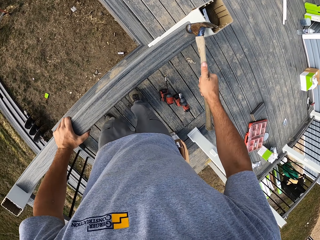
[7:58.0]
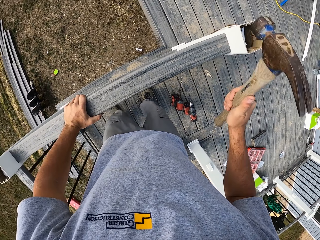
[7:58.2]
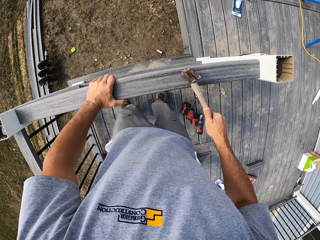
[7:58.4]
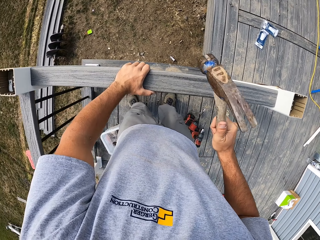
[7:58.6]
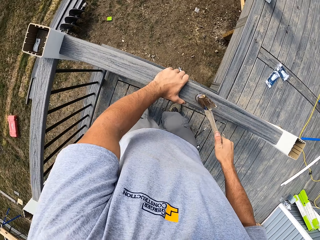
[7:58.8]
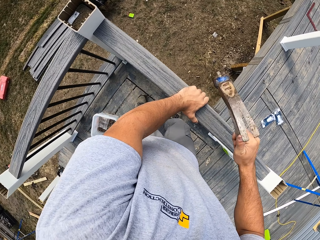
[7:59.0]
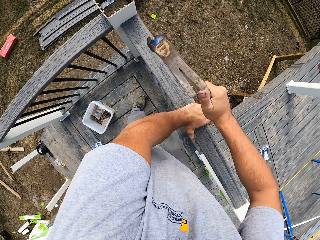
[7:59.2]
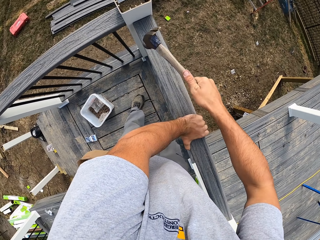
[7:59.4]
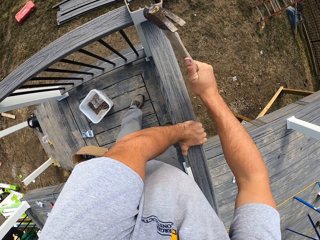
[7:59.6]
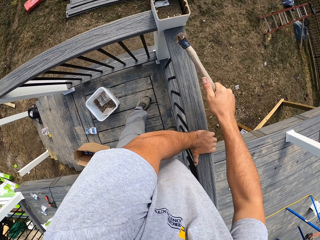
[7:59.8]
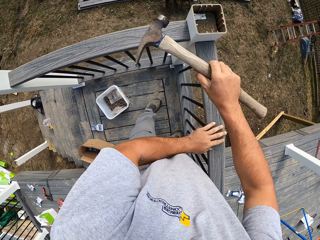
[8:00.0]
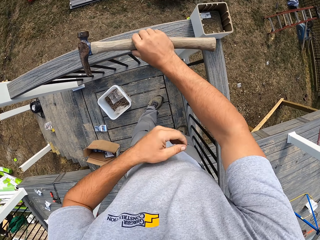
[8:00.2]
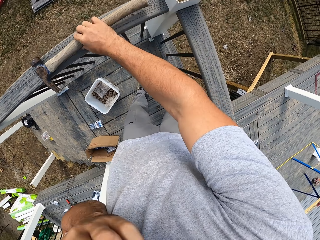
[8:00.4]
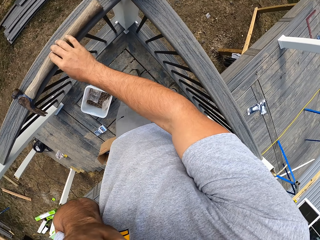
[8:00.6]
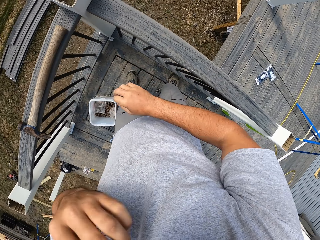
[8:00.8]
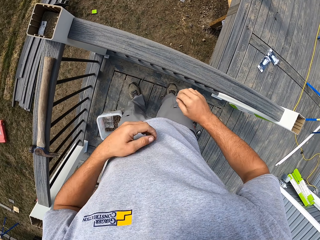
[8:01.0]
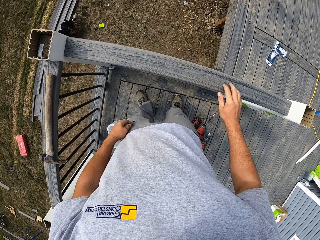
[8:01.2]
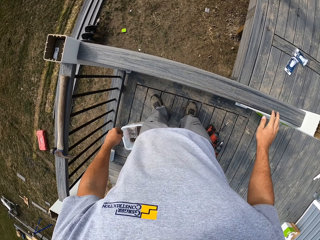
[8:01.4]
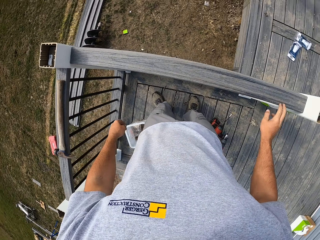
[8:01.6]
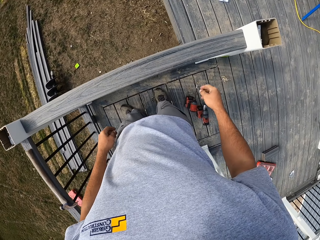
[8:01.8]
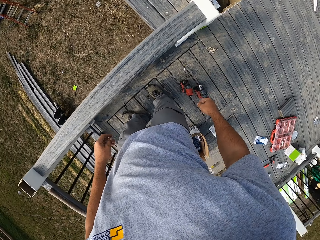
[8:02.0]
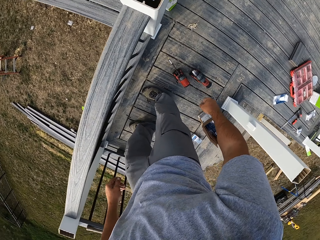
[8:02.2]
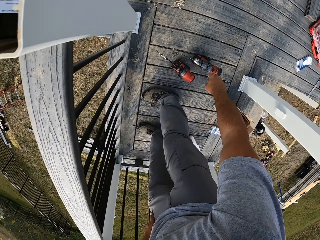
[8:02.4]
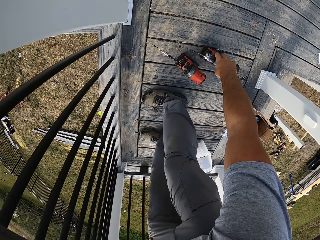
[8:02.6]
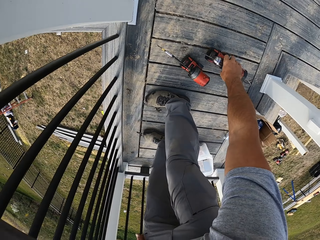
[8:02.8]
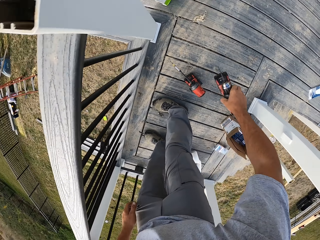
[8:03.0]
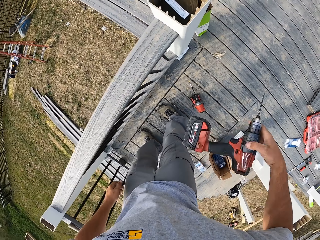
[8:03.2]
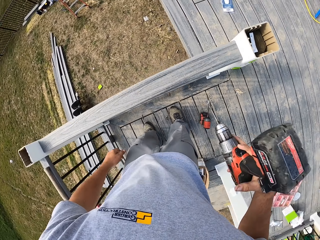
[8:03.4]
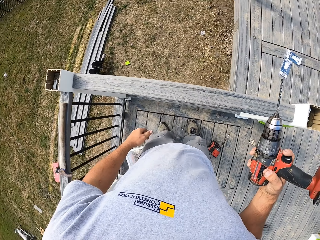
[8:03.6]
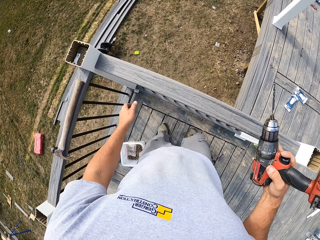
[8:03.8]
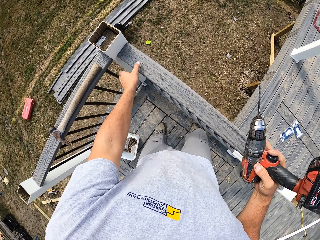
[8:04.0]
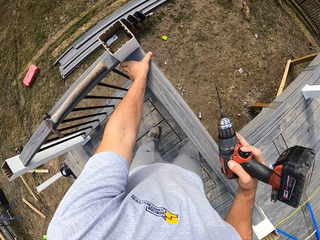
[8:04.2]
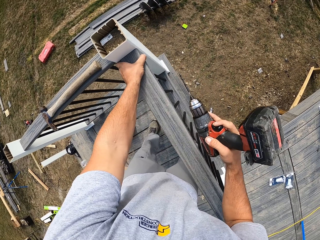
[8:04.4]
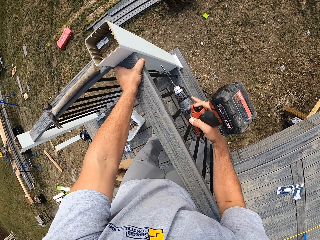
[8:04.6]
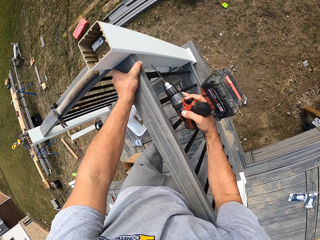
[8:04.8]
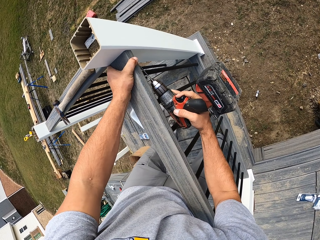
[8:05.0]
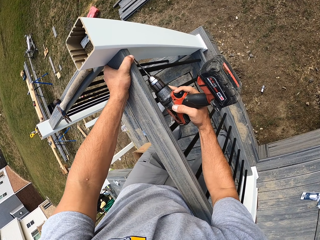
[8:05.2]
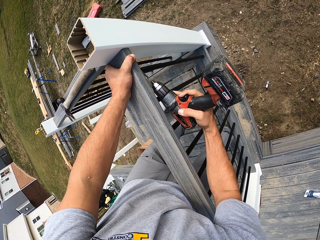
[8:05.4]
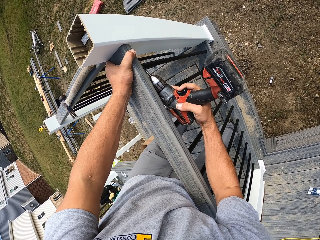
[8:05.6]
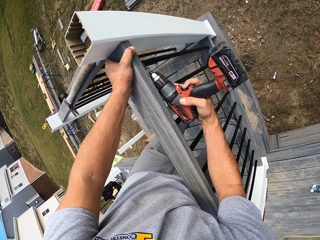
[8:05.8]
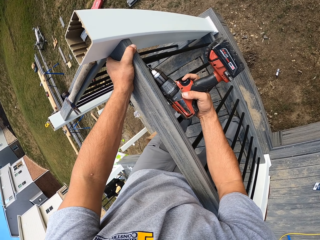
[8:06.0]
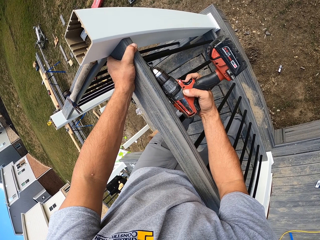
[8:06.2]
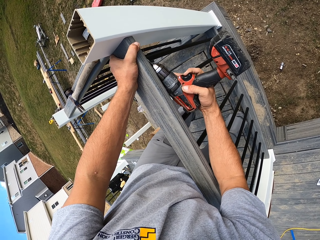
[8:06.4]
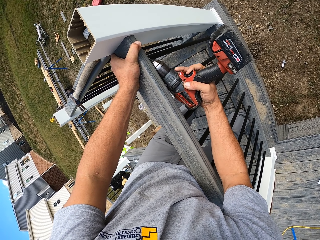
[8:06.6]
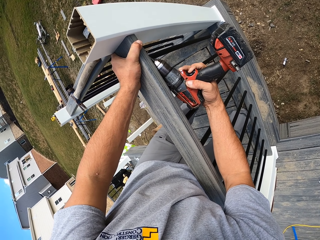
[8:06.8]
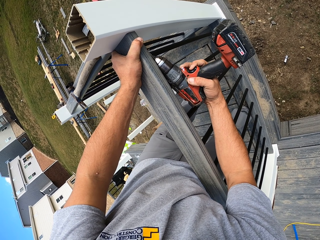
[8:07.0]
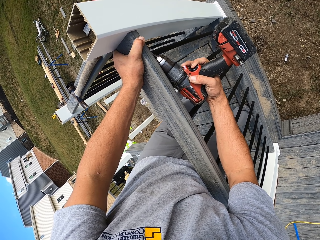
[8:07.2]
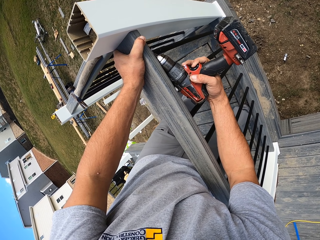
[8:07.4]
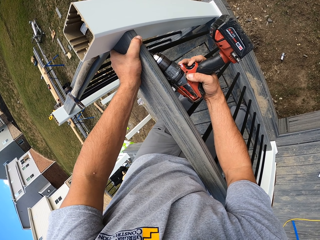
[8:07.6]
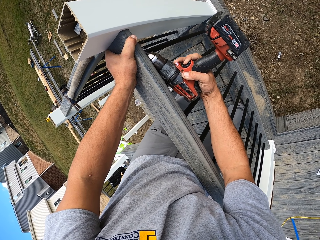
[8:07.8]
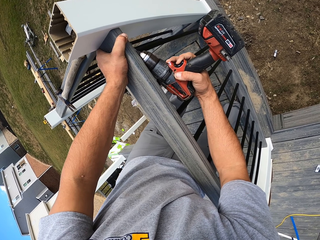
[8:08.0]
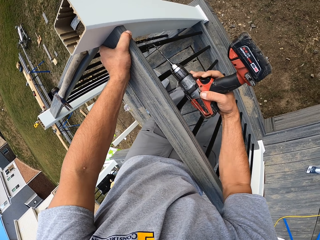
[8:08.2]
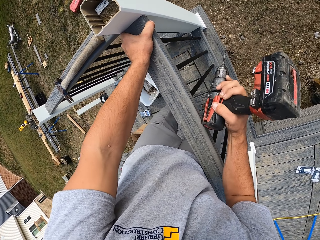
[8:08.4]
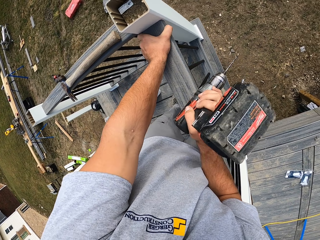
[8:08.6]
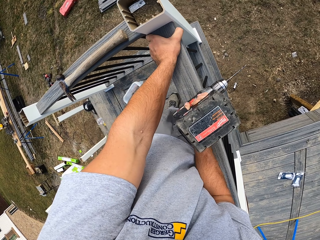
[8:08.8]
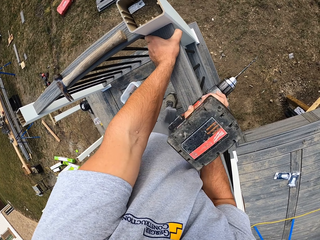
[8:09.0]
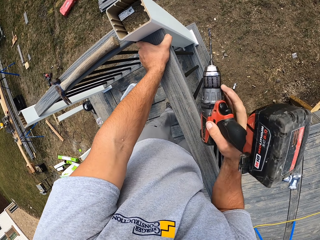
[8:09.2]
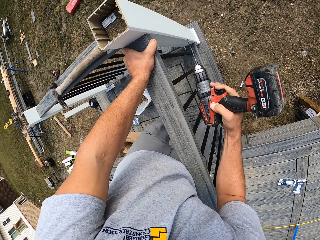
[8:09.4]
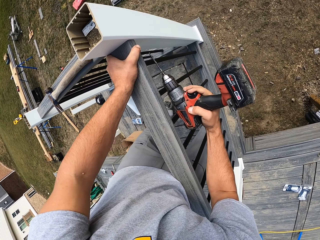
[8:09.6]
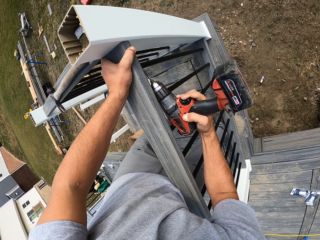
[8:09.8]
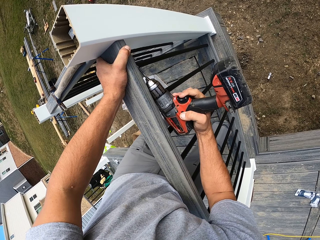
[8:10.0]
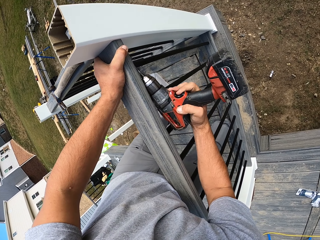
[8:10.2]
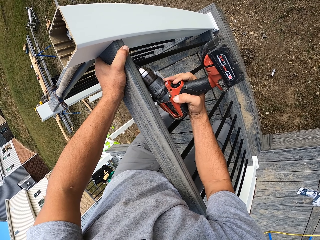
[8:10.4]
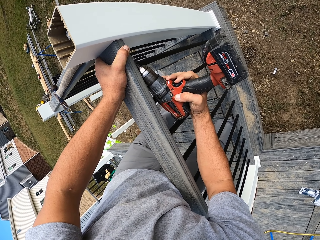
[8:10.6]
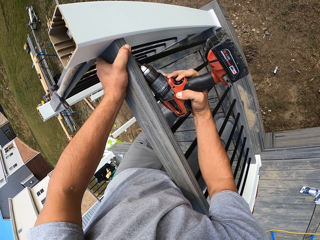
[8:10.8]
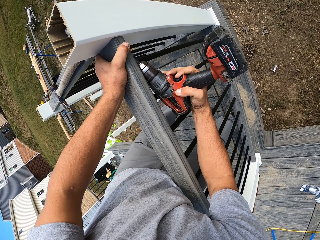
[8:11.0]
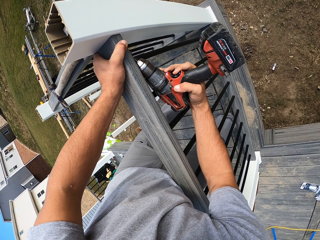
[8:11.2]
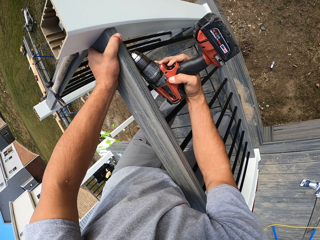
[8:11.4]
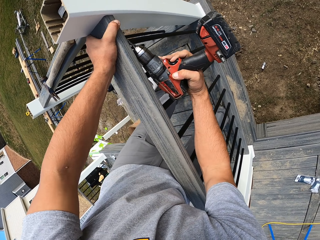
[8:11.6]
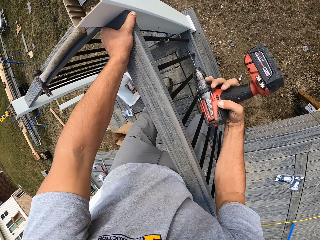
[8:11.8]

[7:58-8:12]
The camera wearer places the hammer on a piece of wood frame. They pick a cordless drill with the left hand from the floor. They drill a hole with the cordless drill. They tap the cordless drill on the piece of wood frame. They drill a hole with the cordless drill.

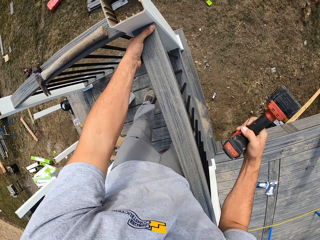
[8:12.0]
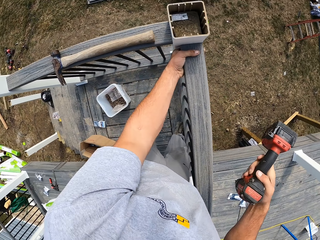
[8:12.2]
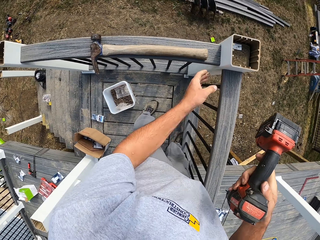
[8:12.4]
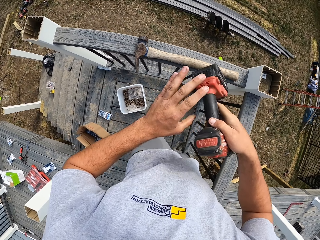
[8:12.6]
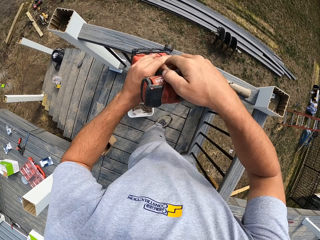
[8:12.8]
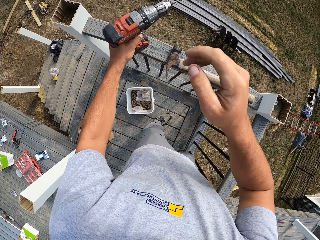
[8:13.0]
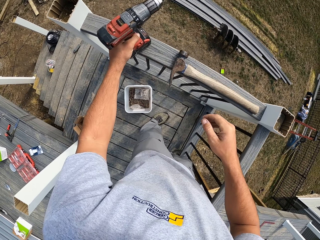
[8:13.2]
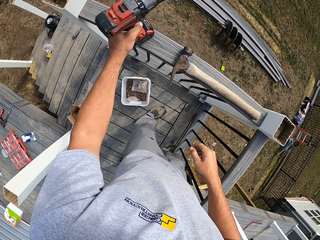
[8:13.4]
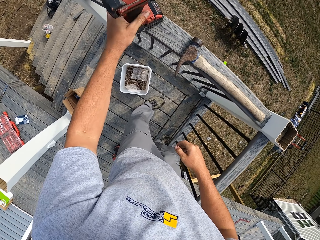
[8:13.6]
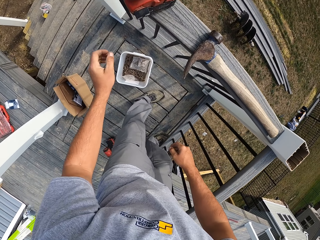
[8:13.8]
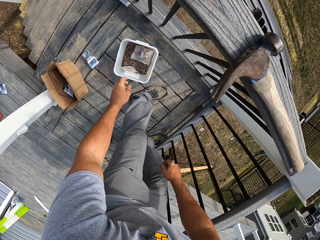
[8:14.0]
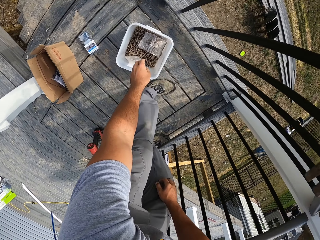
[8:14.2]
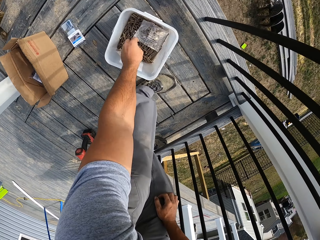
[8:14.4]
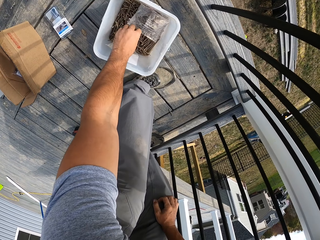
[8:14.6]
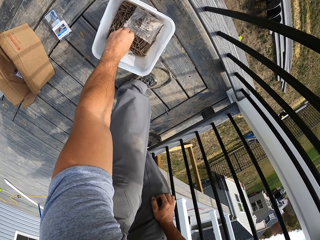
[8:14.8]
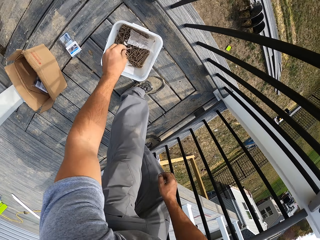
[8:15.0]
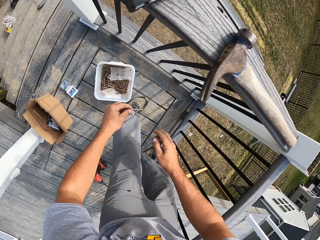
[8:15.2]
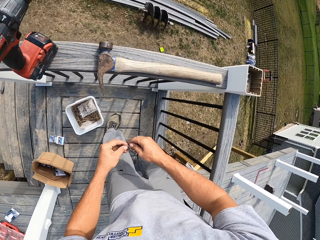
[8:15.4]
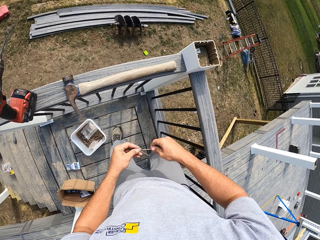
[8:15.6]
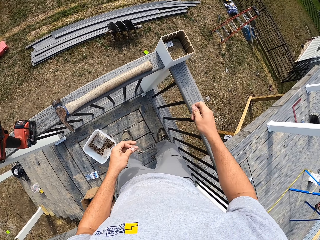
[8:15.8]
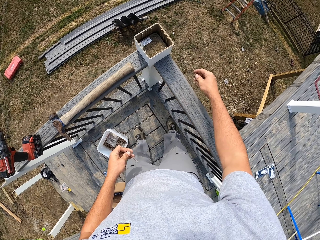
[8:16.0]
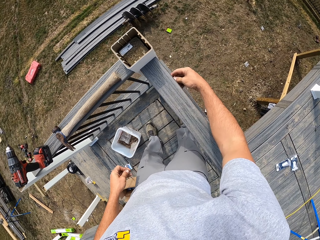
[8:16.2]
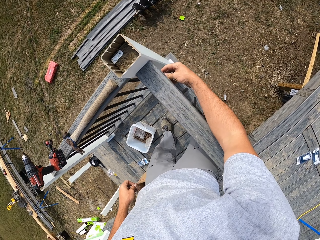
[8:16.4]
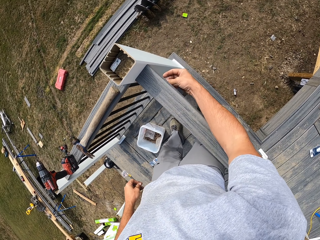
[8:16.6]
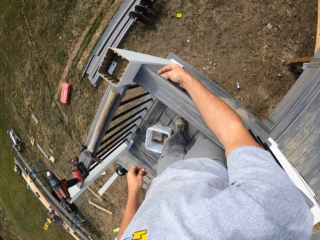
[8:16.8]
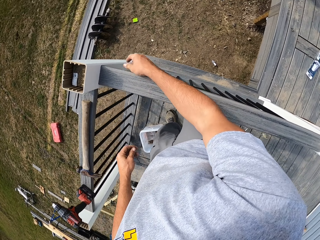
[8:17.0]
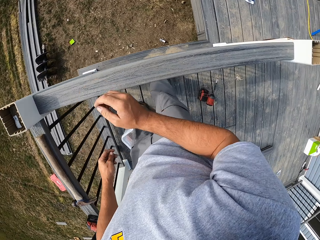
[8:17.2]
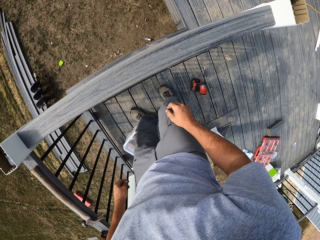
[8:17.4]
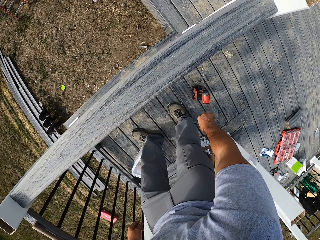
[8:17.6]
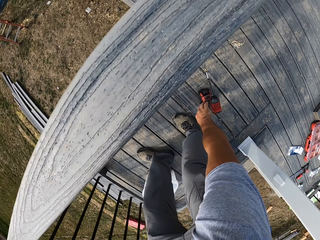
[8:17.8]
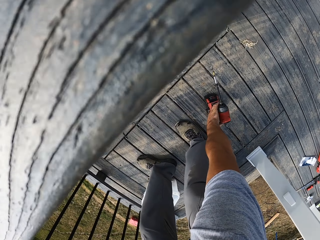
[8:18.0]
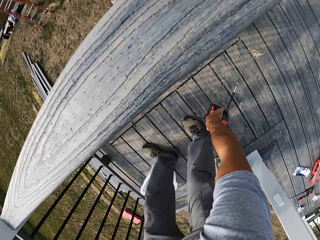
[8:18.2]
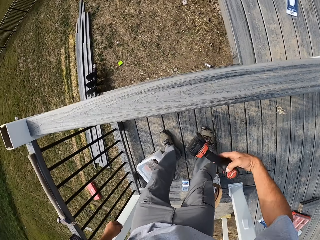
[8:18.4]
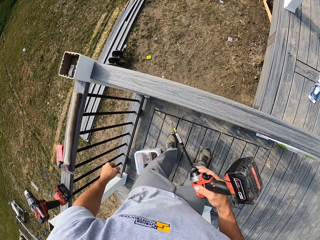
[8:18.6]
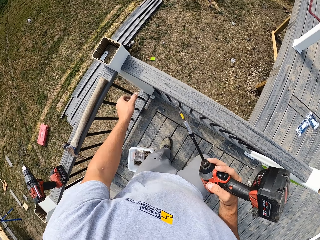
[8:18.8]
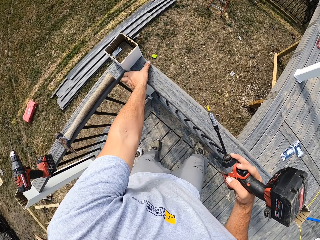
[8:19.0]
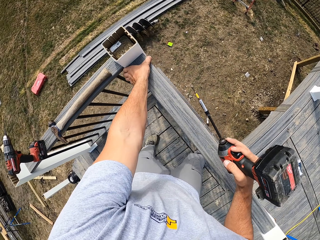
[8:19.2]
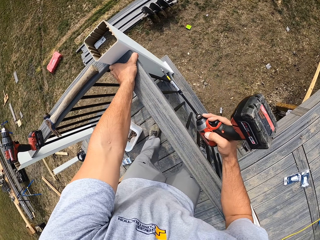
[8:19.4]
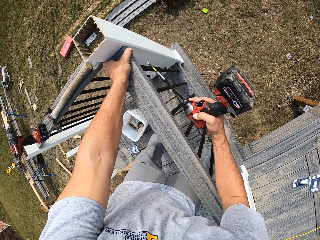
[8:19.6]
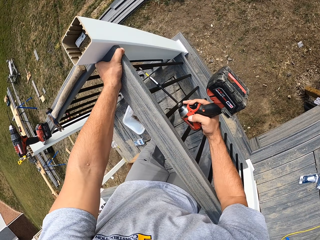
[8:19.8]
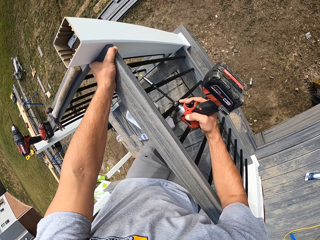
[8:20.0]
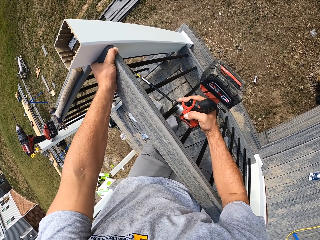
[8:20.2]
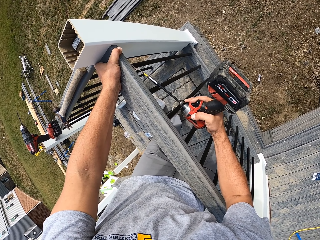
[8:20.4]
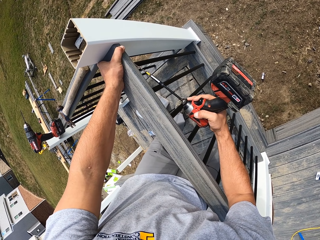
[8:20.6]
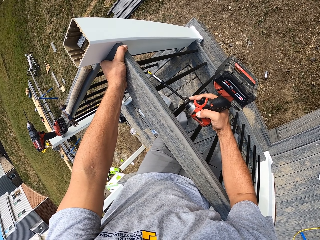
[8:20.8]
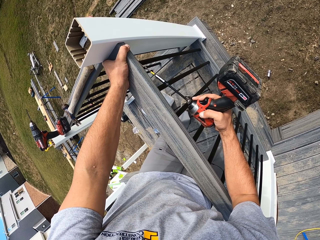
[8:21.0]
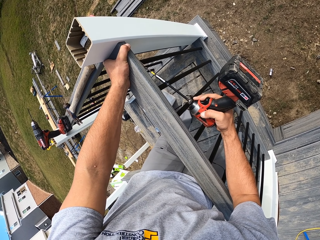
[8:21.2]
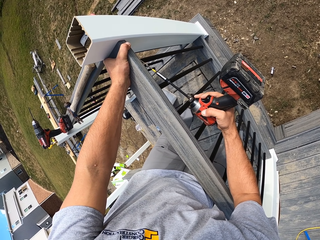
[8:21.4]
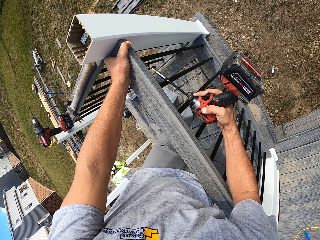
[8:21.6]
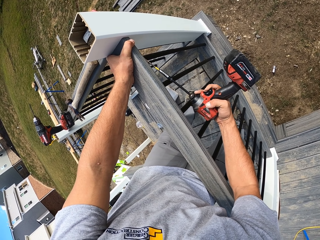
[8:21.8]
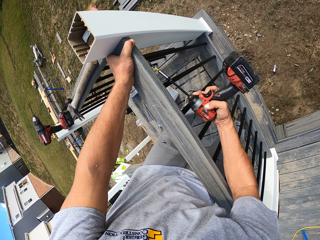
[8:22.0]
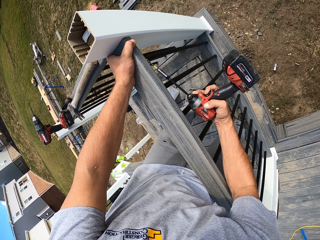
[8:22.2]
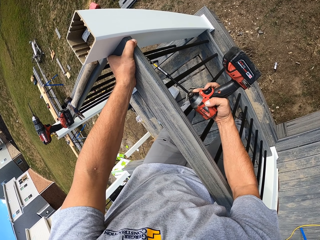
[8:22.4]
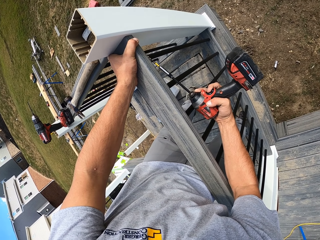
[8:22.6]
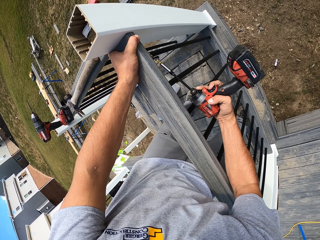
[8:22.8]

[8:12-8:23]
The camera wearer places the cordless drill on a piece of wood frame. He picks a screw from a tin with the left hand. He exchanges the screw to his right hand. He puts the screw on a hole with the right hand. He picks the cordless drill with the right hand from the floor. He drills the screw in the piece of wood.
